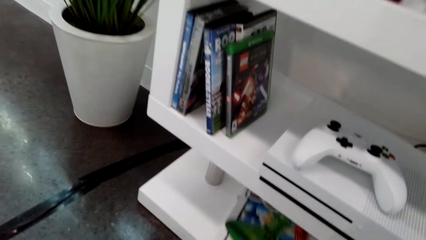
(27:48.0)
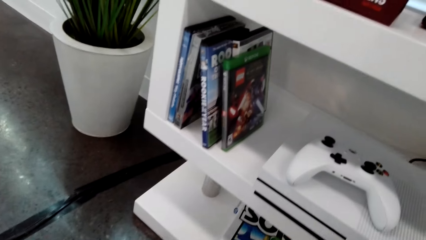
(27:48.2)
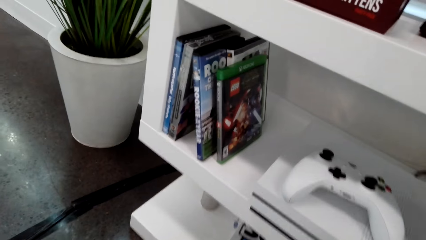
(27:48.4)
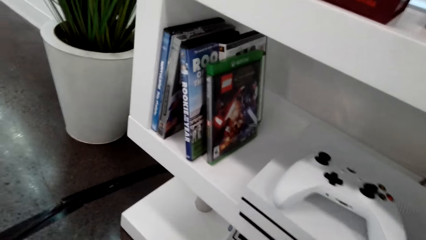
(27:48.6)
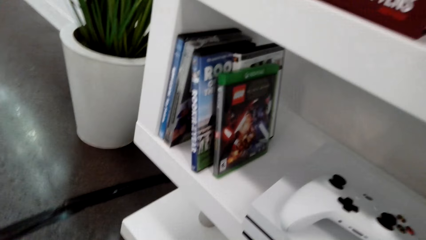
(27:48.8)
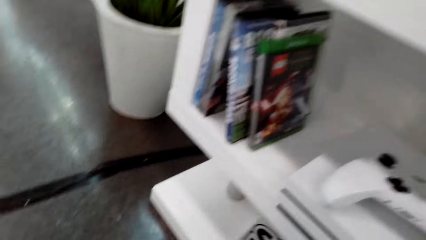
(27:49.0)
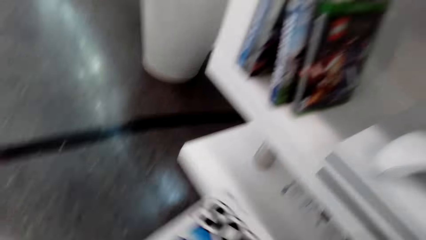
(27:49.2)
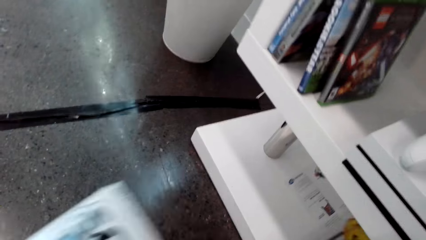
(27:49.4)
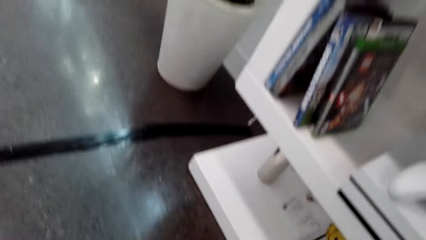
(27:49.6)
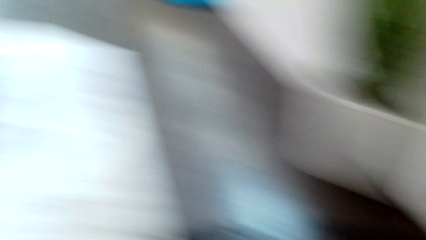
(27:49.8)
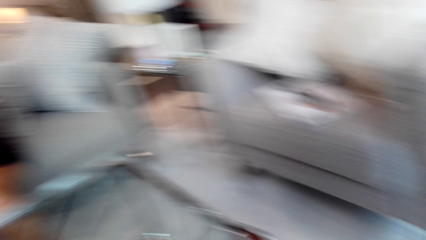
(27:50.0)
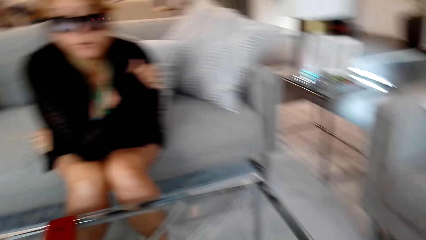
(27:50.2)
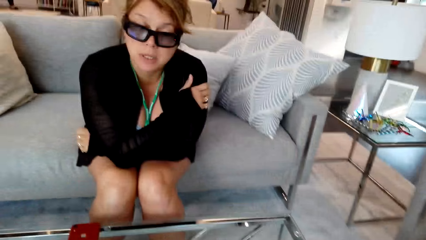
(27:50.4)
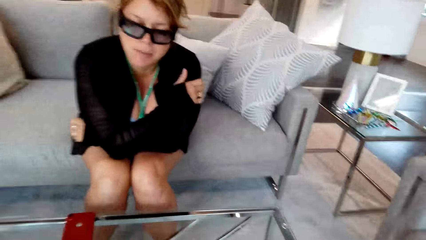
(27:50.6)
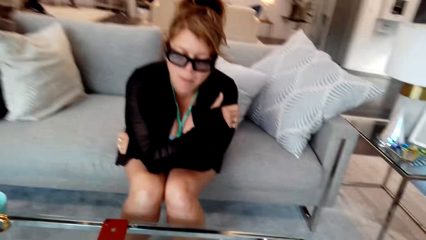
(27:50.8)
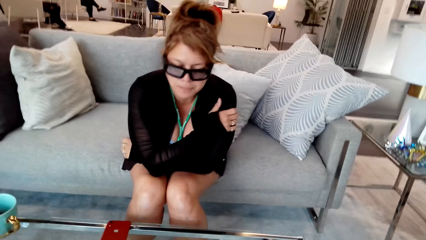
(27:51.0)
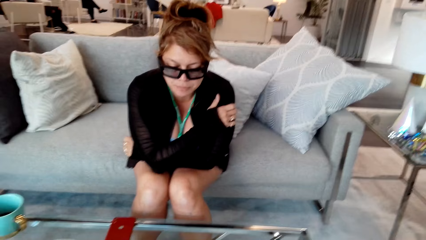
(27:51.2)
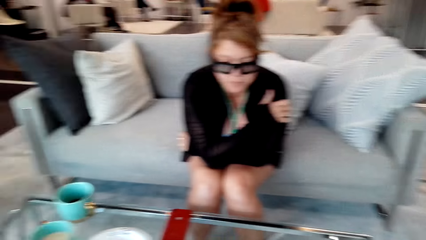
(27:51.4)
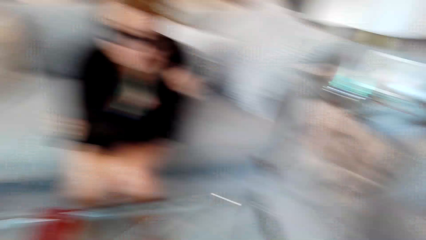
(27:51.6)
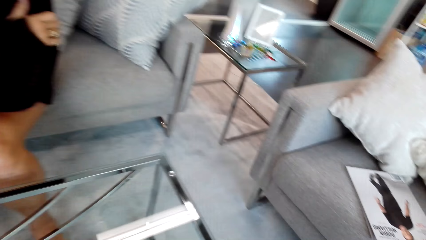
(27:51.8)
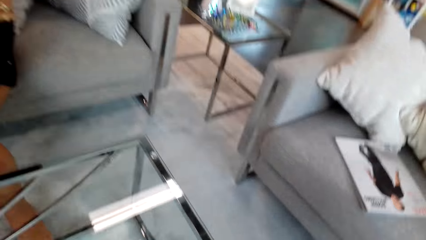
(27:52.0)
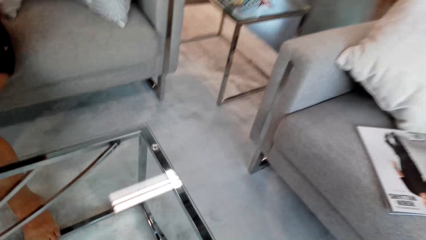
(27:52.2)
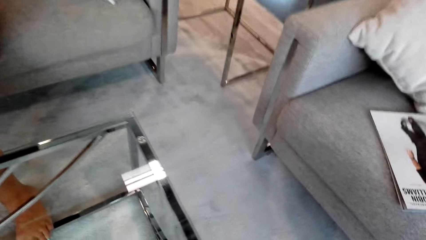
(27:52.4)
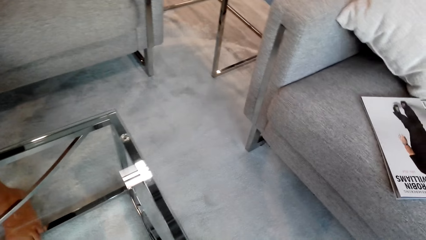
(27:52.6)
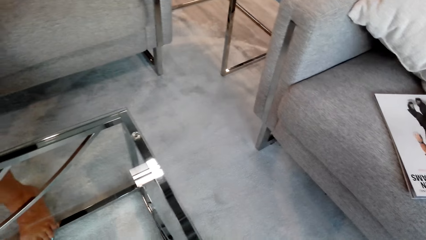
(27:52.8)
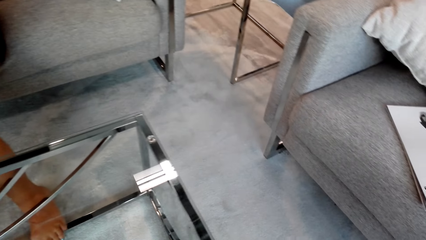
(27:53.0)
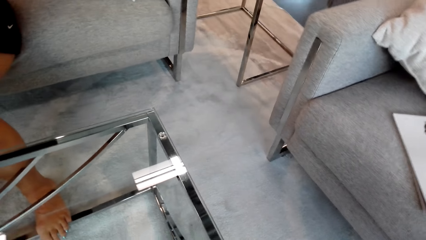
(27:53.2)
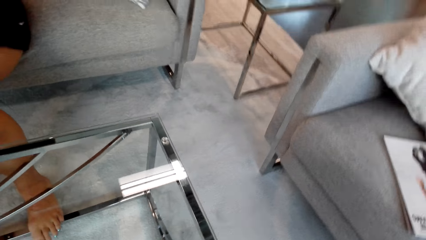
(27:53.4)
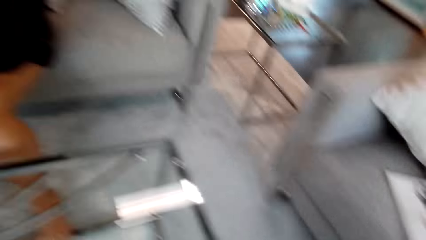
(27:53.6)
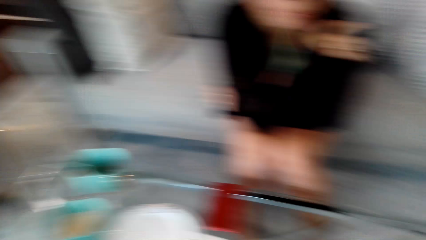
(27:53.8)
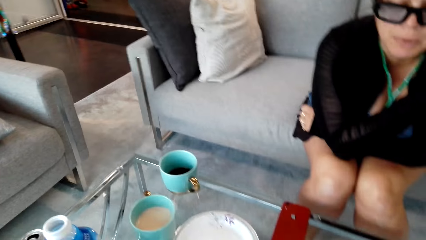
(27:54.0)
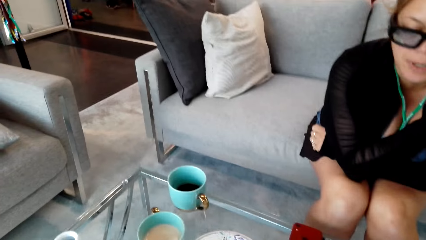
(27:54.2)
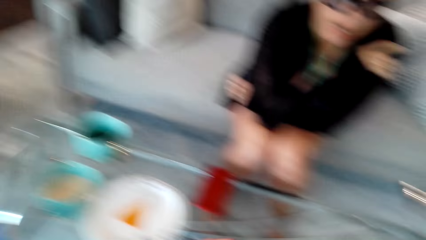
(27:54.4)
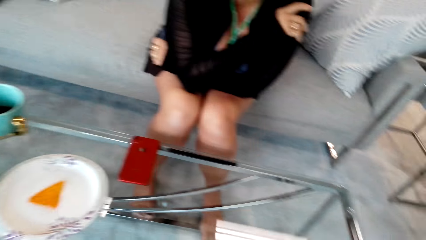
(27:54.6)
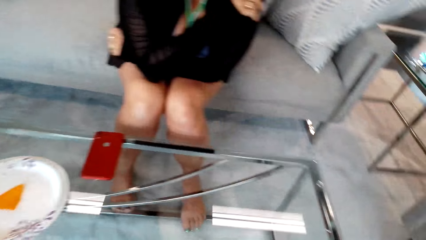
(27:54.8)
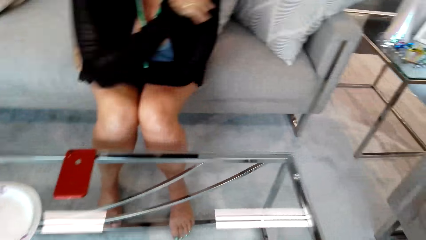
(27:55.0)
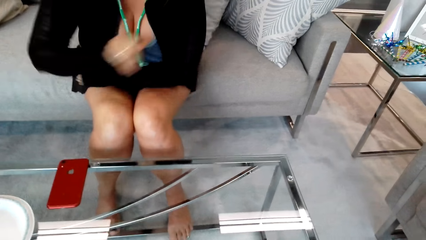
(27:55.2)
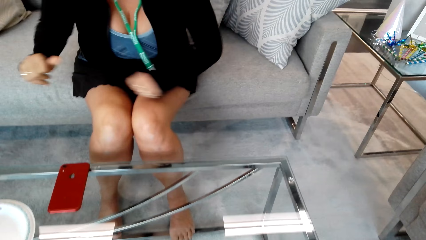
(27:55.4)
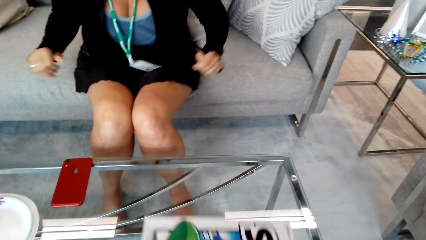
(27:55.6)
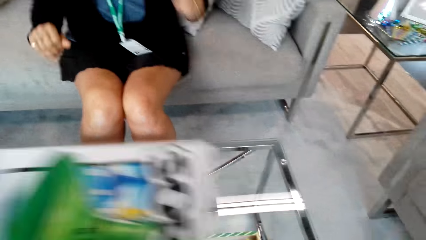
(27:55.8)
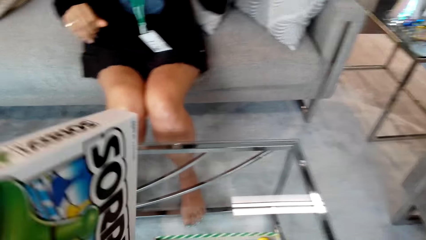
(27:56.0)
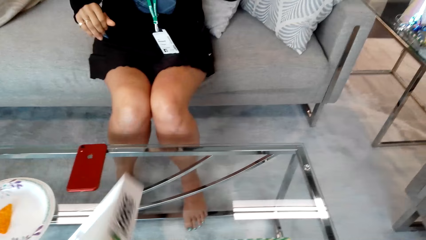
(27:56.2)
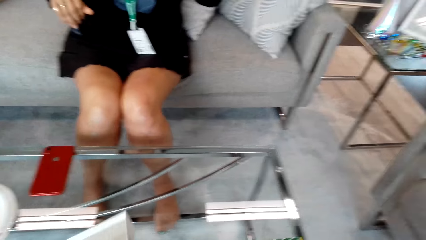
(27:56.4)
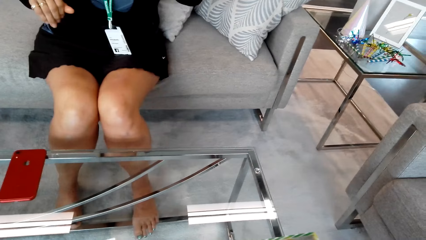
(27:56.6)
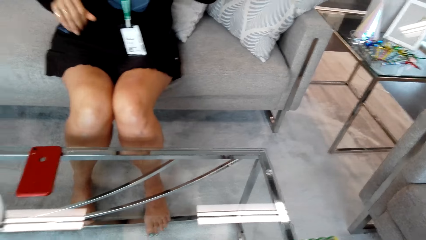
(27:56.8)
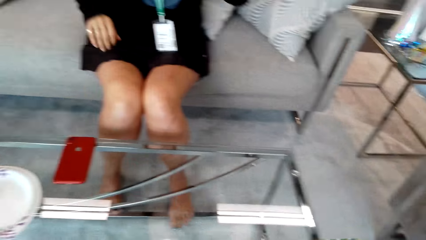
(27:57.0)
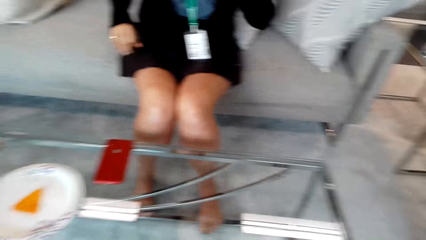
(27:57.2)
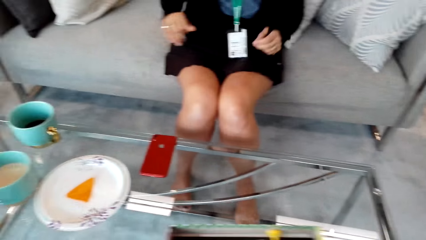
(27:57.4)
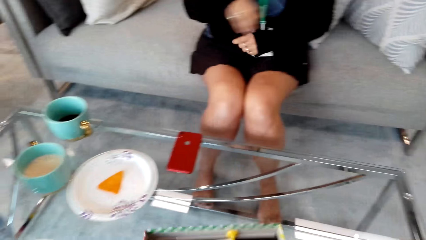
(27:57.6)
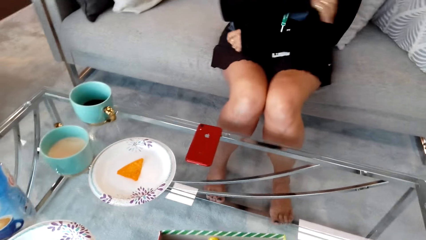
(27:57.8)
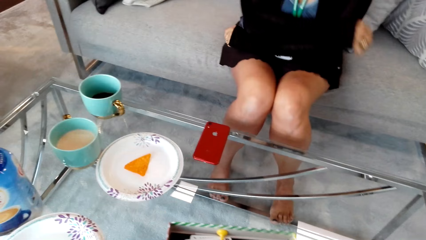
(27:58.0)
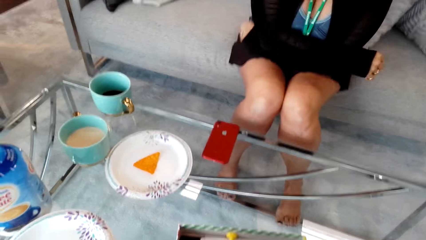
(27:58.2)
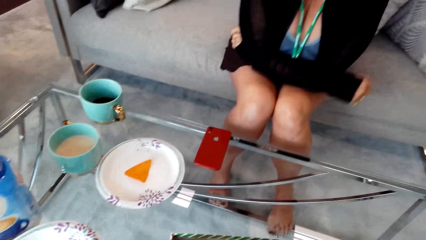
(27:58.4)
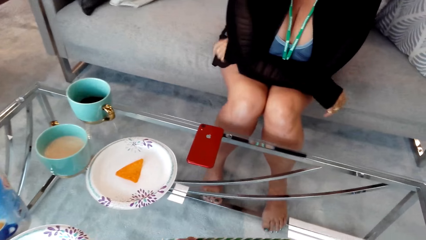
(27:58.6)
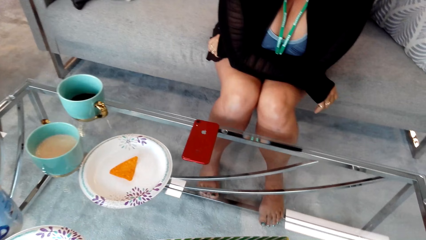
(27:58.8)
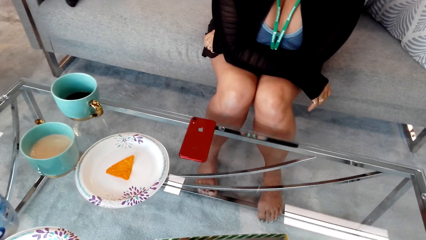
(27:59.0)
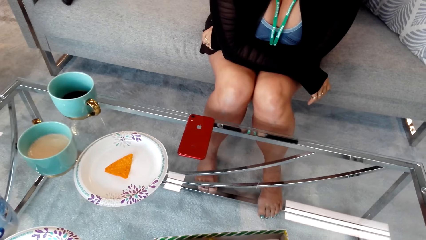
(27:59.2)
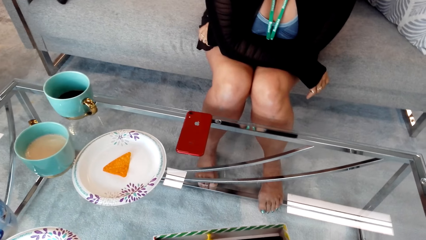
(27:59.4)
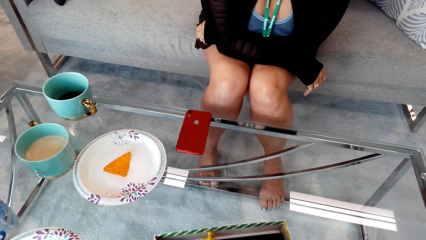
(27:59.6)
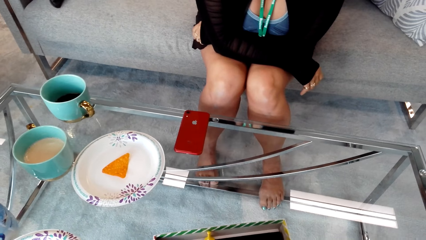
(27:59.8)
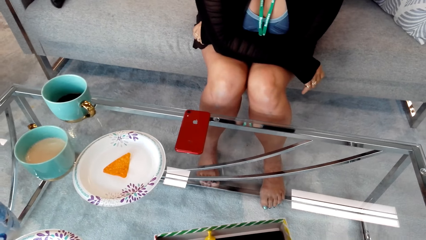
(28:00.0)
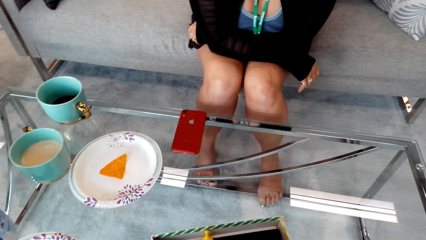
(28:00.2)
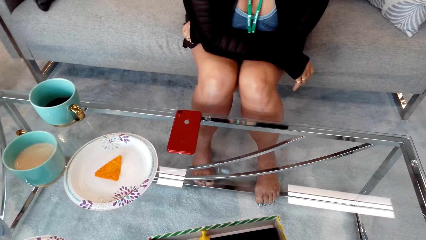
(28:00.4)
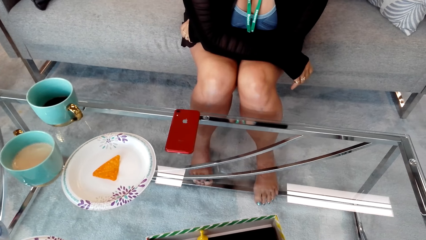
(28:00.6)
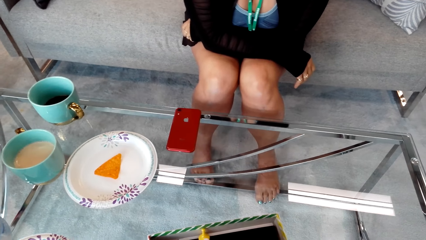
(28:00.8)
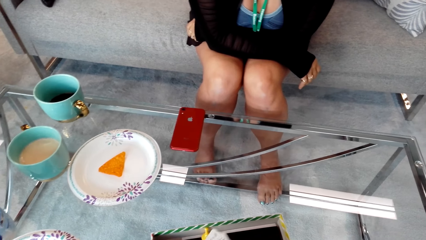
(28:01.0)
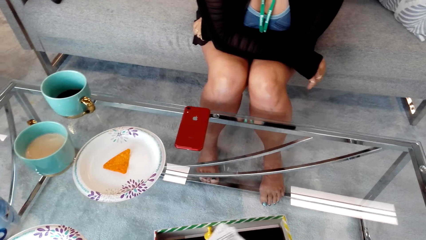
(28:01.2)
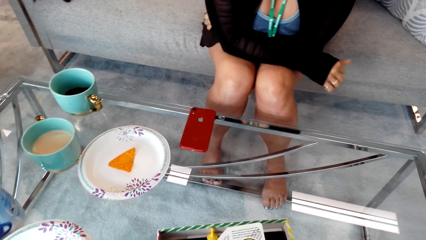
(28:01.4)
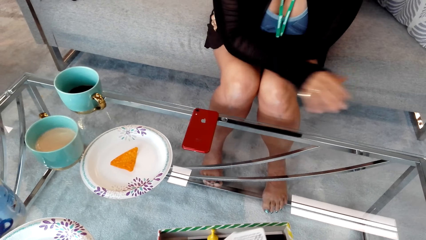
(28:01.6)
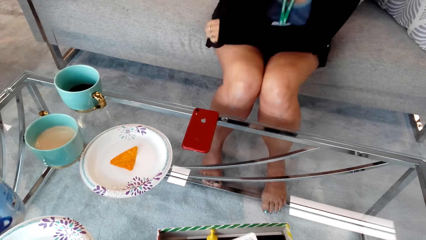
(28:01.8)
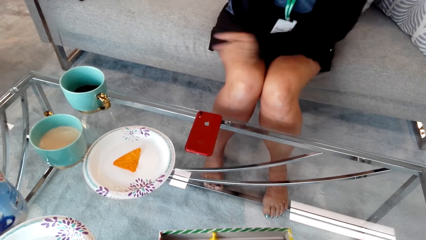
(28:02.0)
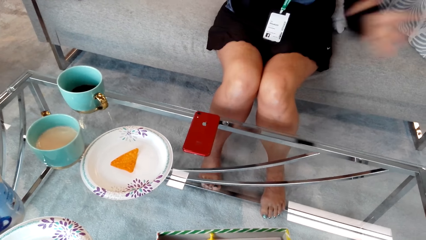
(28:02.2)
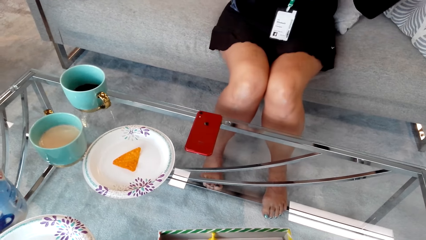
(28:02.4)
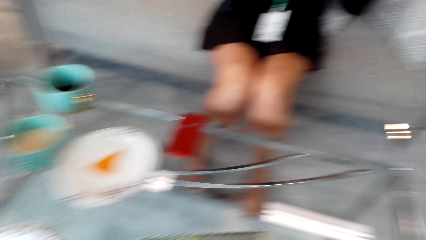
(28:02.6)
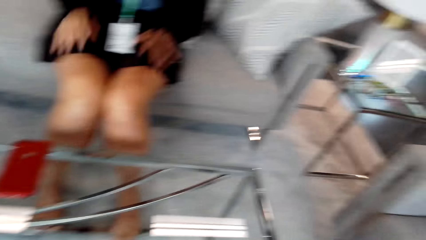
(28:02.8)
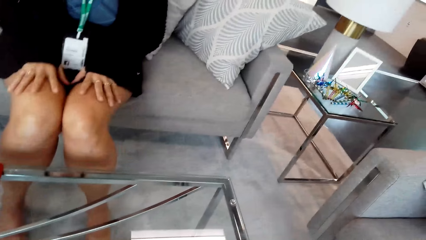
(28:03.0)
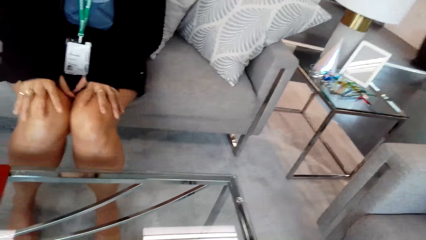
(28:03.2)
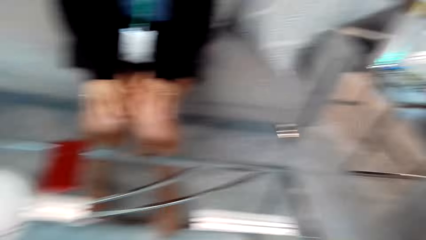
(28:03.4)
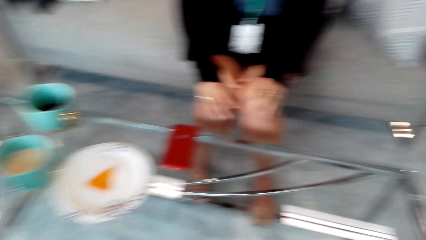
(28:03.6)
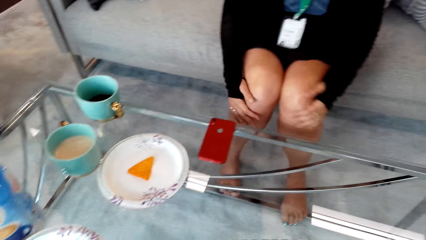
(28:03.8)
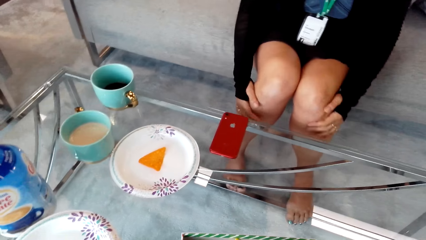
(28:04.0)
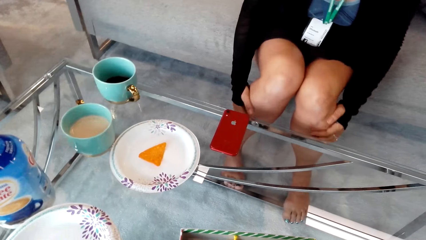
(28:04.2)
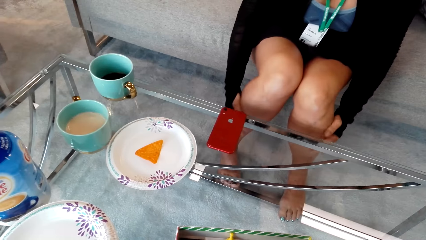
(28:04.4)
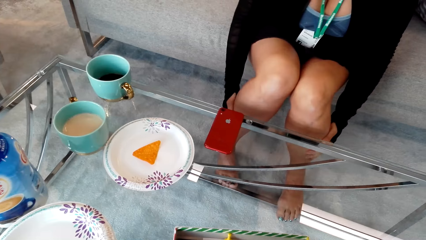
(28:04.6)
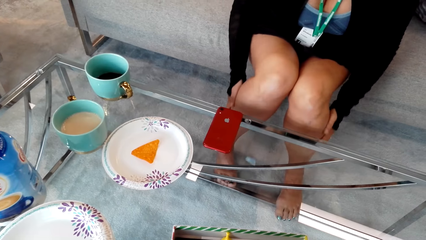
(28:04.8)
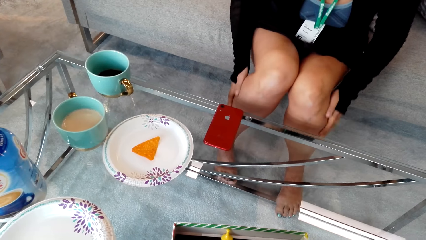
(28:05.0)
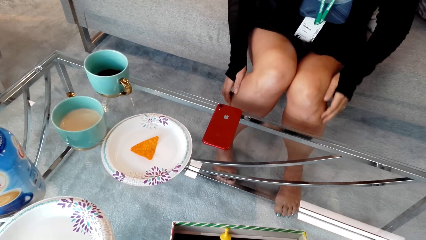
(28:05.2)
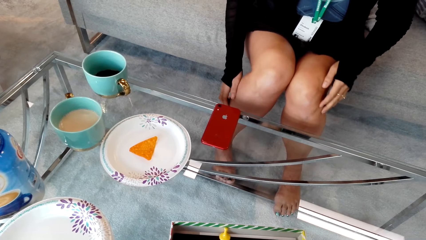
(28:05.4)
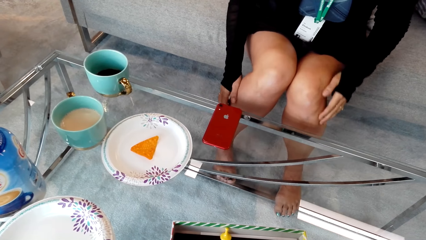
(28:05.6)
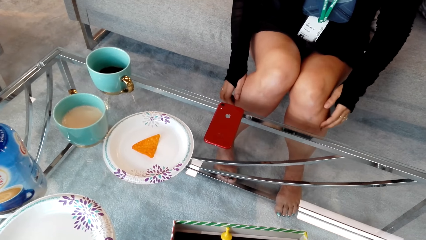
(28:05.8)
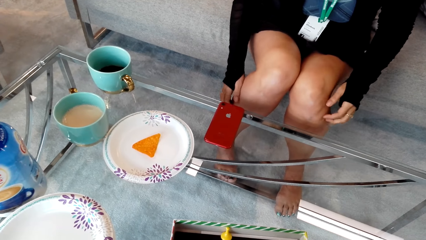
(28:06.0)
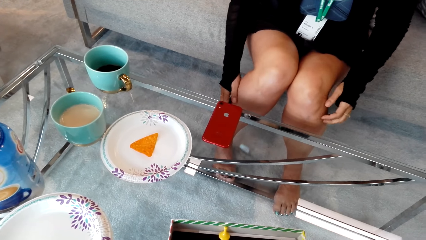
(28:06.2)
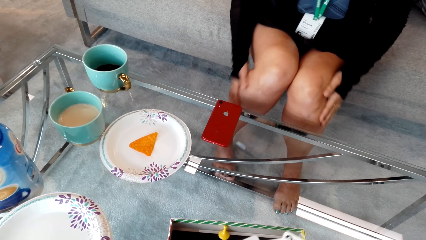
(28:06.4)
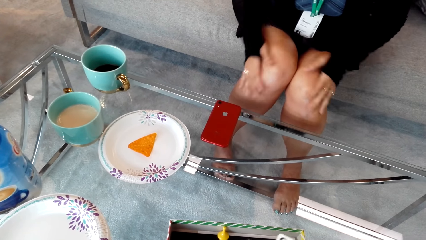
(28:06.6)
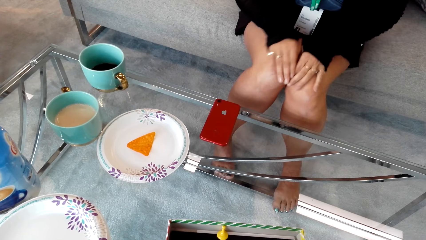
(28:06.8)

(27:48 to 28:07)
The camera wearer picks up the sorry game on the TV stand. They walk around. They converse with a woman. They sit down. They put the sorry box on the table. They converse with the woman. The woman holds the laps. The woman touches her legs.
